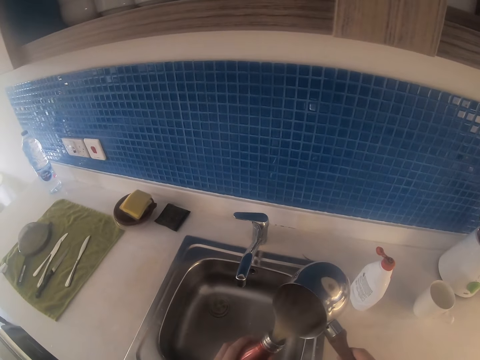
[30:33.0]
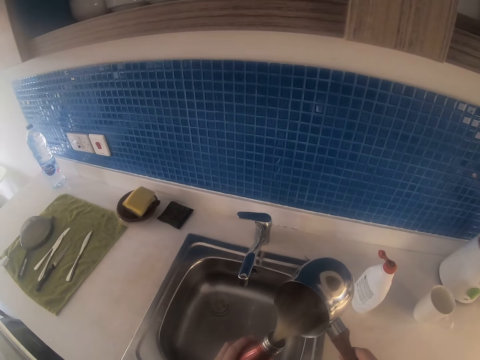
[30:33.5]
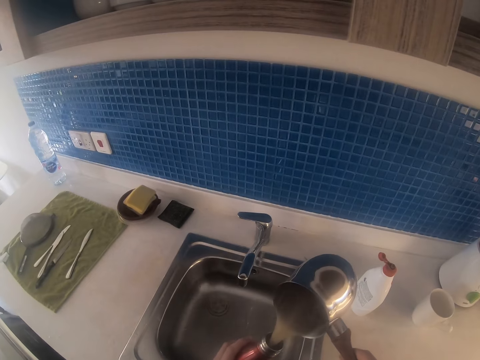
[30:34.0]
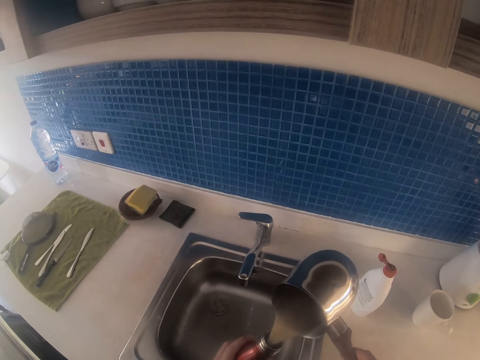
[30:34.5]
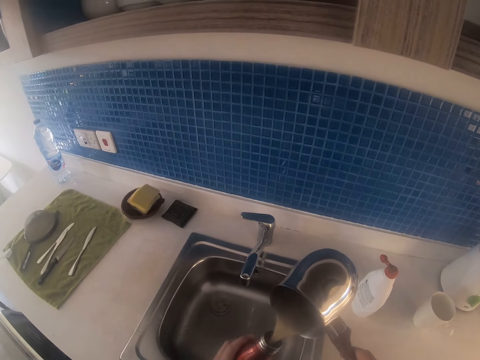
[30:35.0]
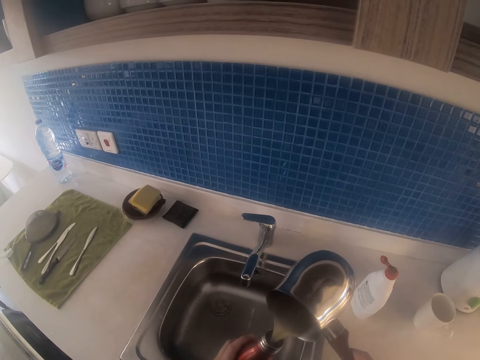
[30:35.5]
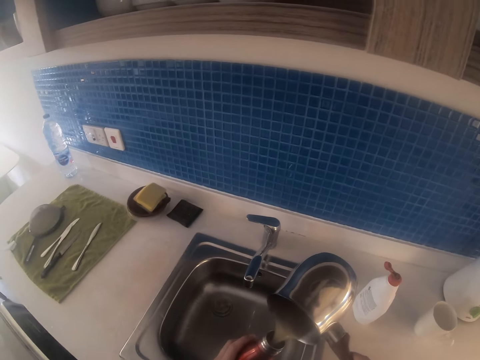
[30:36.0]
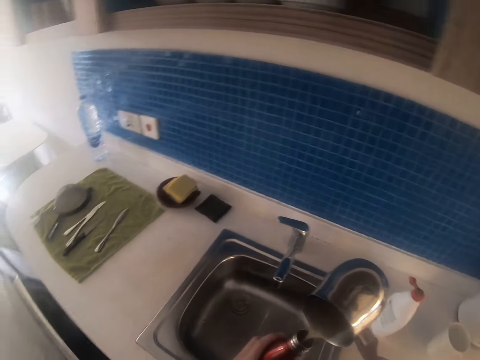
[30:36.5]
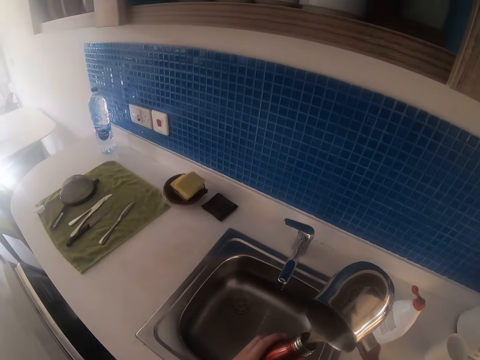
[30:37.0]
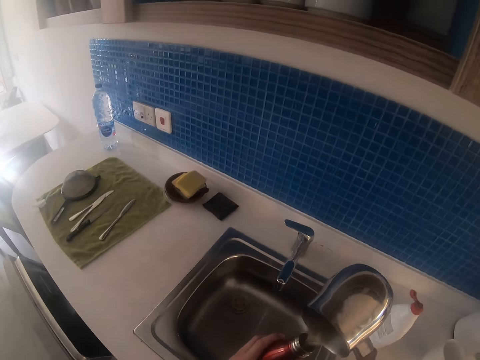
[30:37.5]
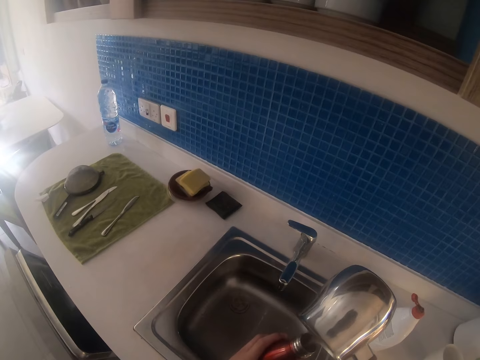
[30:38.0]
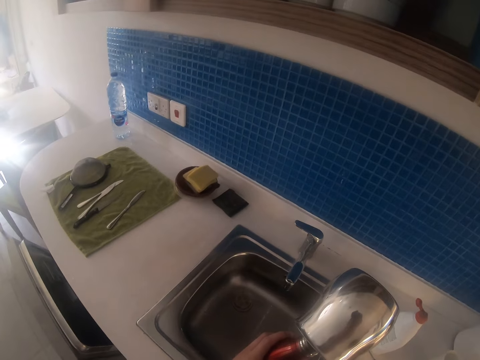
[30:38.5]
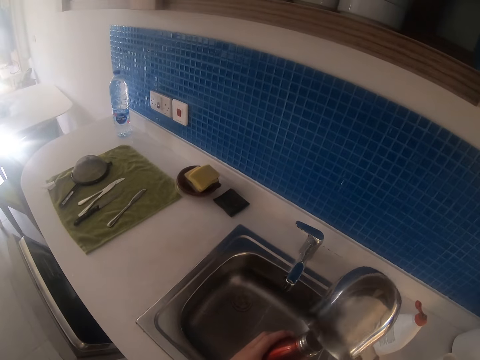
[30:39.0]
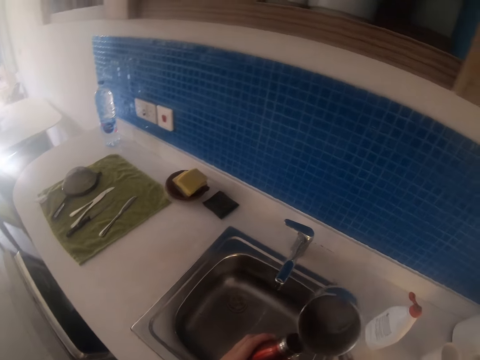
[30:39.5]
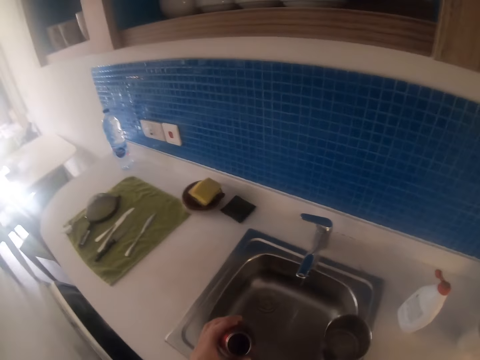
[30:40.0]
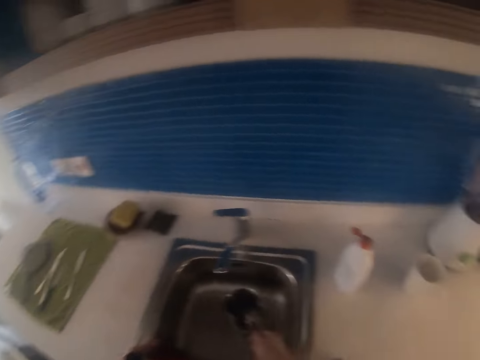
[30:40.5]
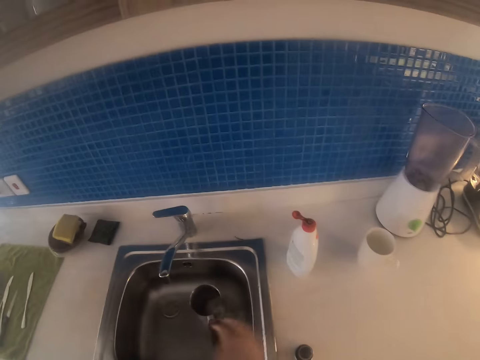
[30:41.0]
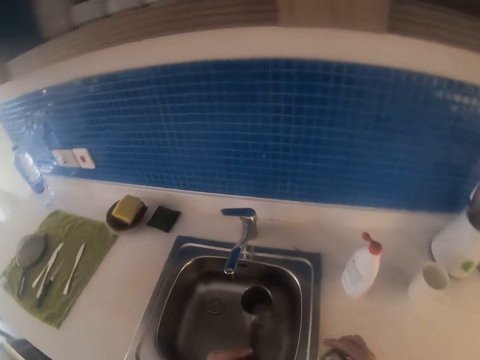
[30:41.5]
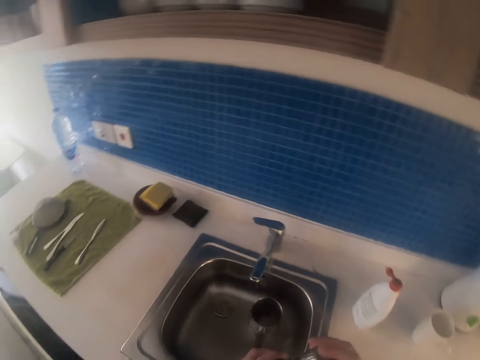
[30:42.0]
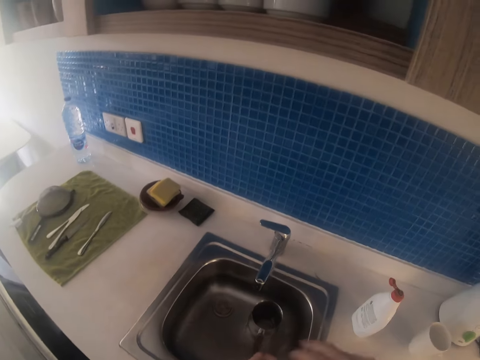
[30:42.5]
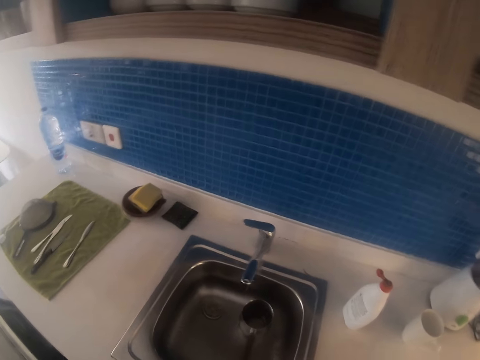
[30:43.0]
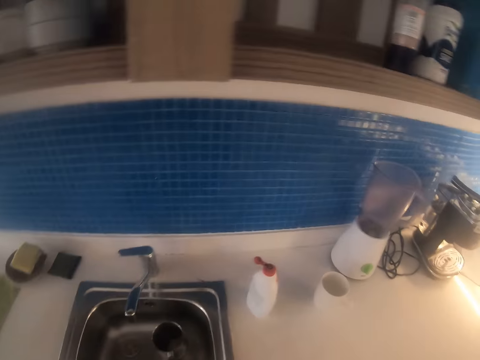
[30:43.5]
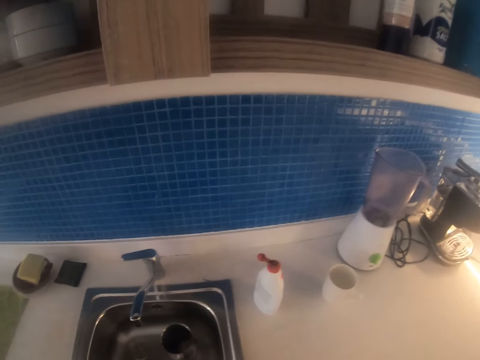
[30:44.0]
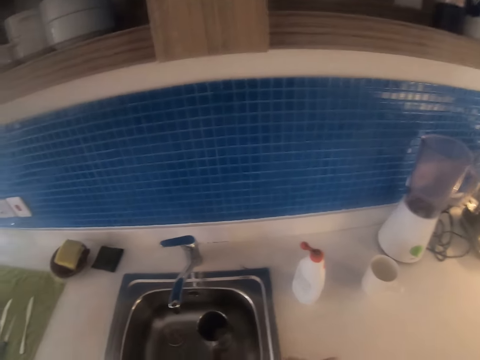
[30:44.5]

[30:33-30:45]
The camera wearer lifts the bottle. They place the cooking pot on the sink. They pick up the lid. They close the bottle.

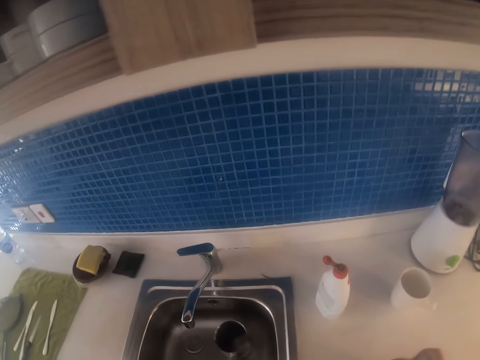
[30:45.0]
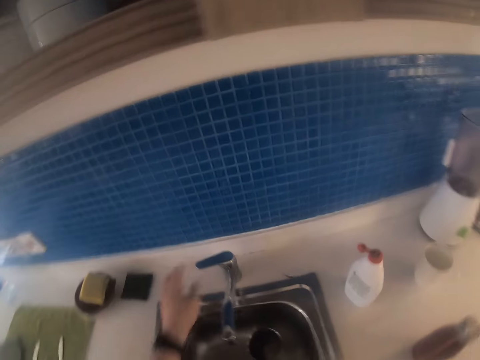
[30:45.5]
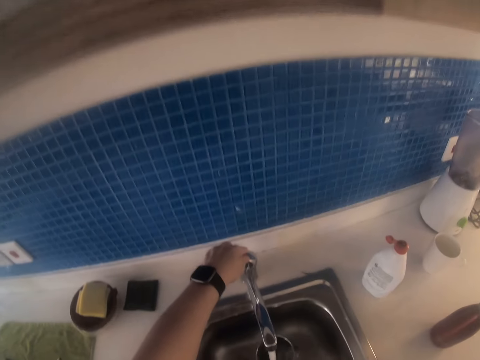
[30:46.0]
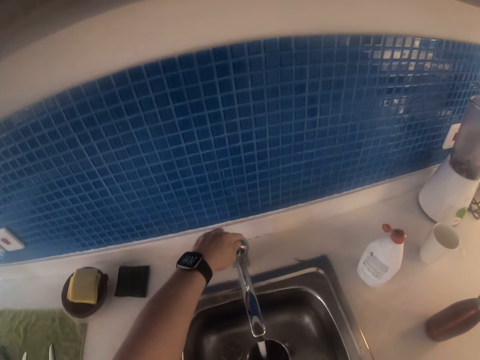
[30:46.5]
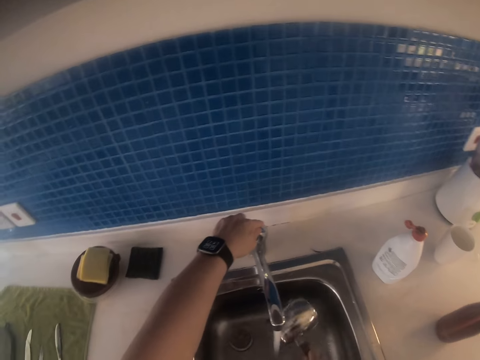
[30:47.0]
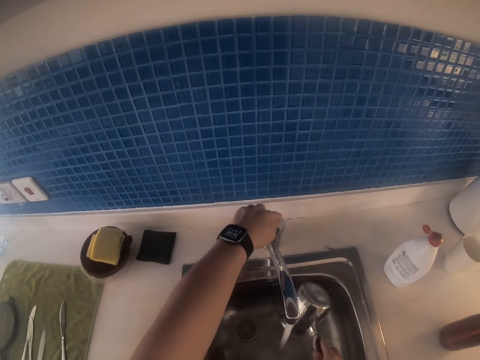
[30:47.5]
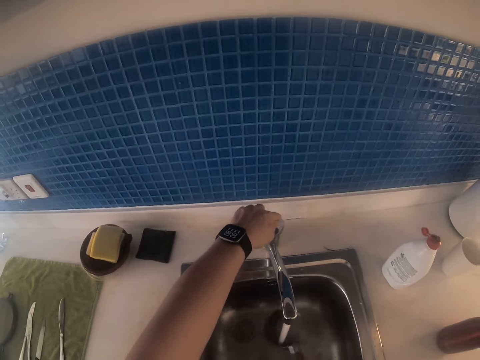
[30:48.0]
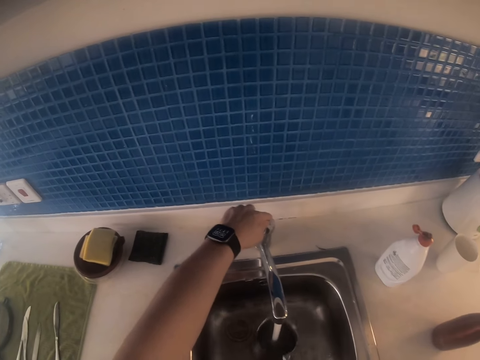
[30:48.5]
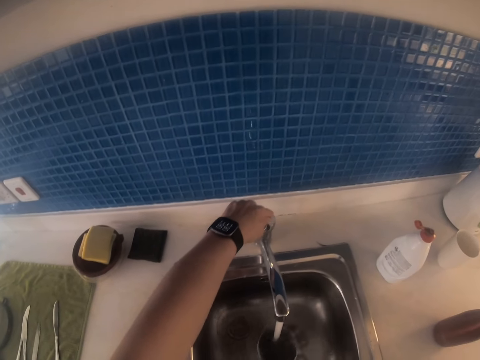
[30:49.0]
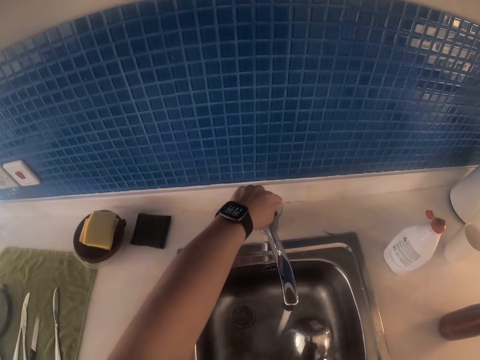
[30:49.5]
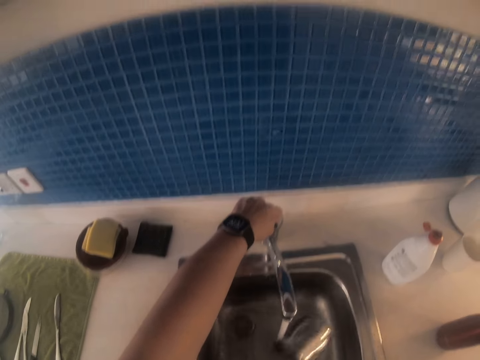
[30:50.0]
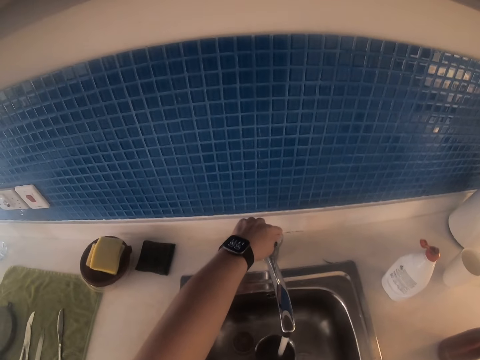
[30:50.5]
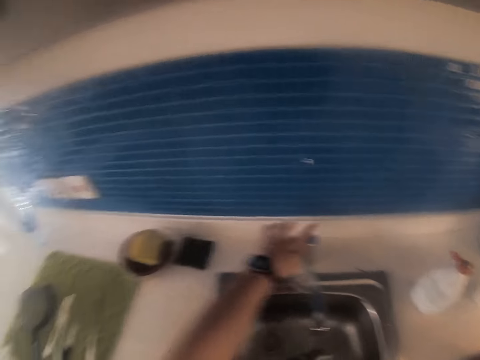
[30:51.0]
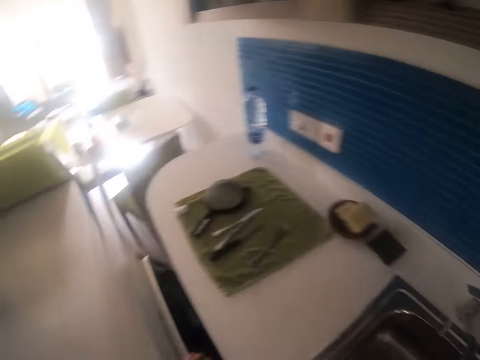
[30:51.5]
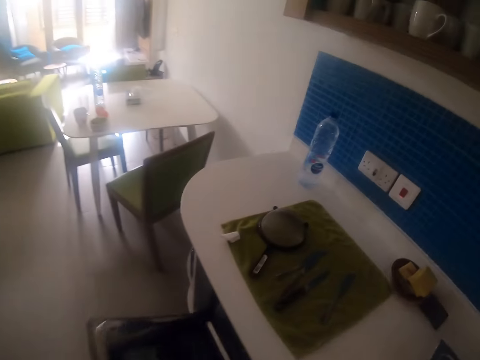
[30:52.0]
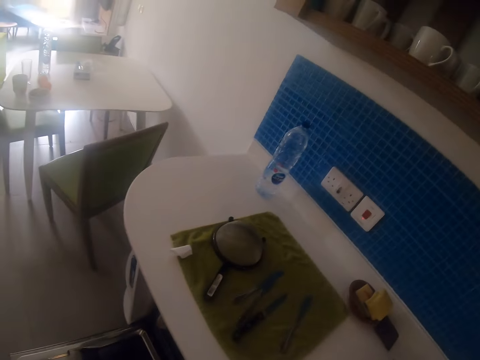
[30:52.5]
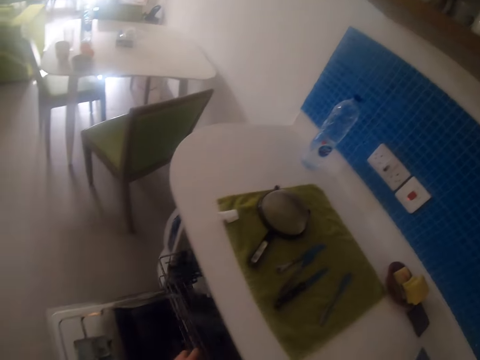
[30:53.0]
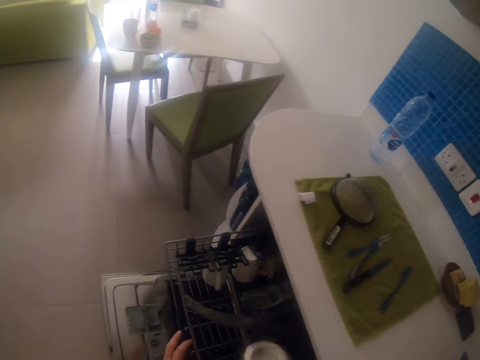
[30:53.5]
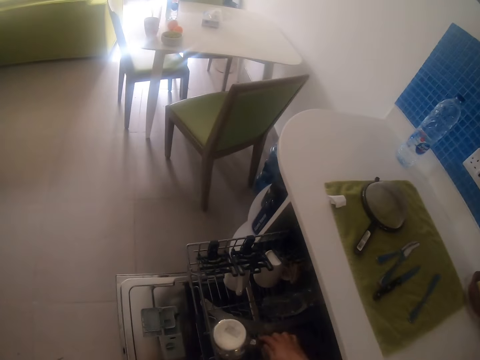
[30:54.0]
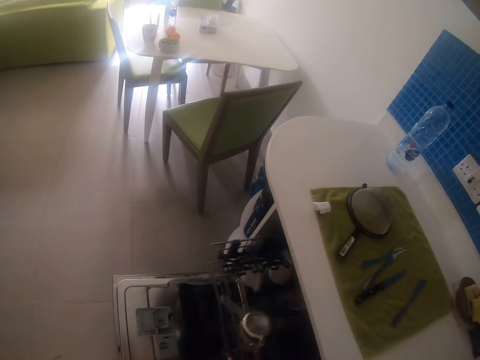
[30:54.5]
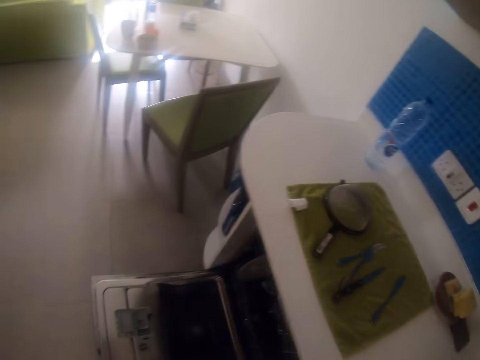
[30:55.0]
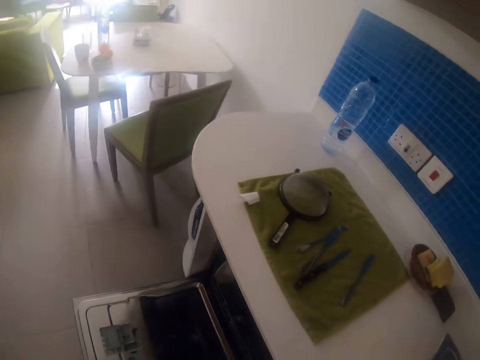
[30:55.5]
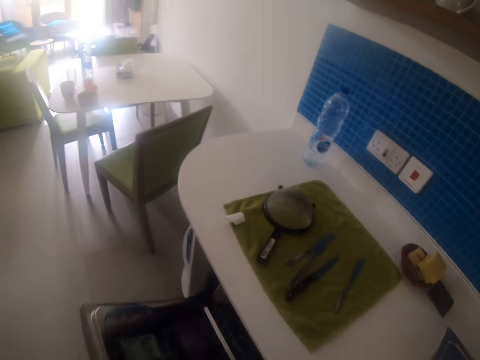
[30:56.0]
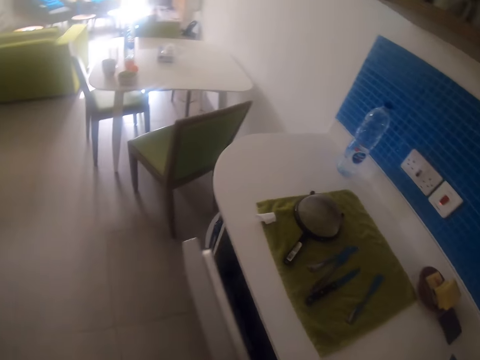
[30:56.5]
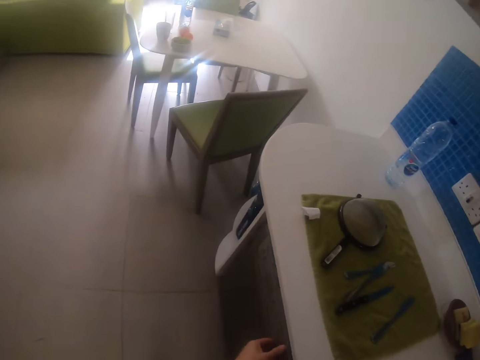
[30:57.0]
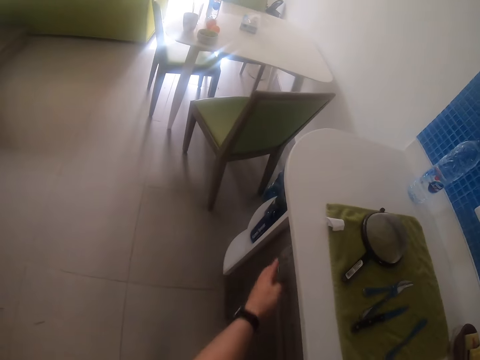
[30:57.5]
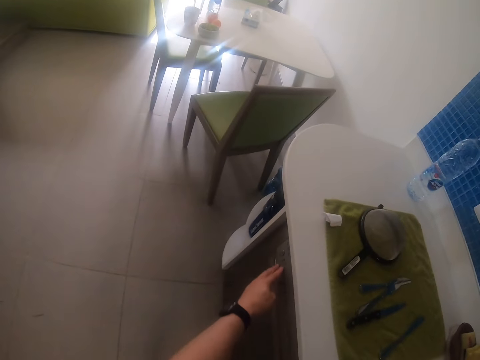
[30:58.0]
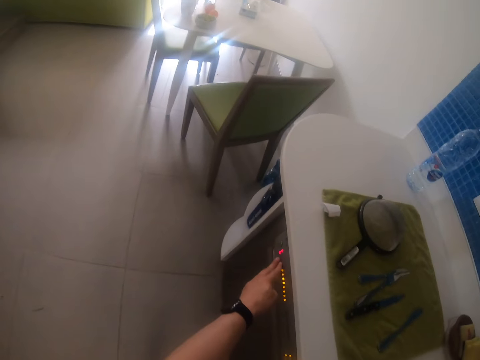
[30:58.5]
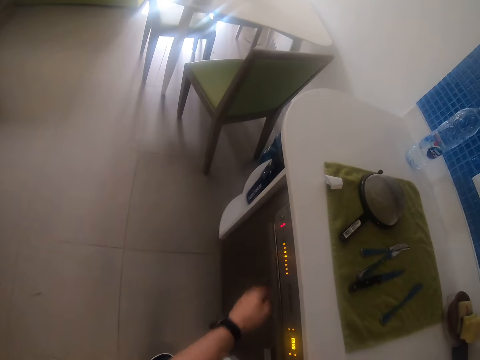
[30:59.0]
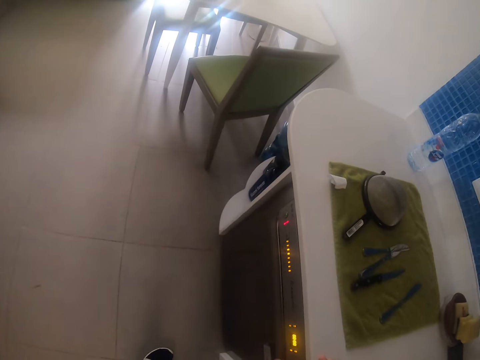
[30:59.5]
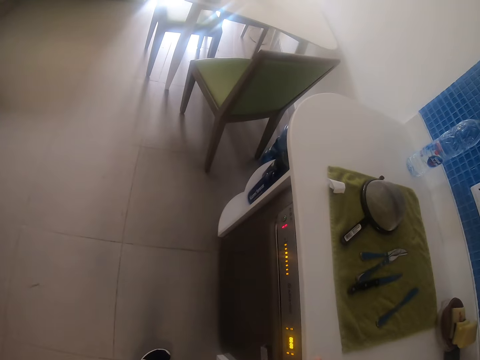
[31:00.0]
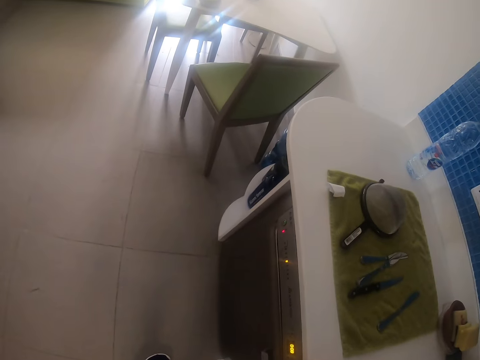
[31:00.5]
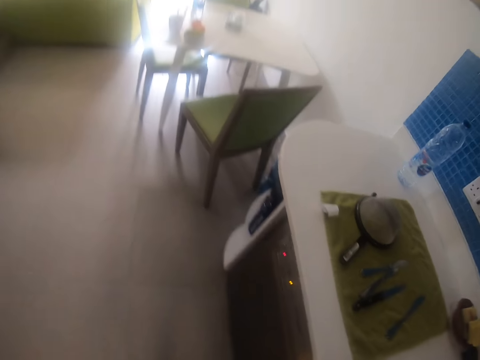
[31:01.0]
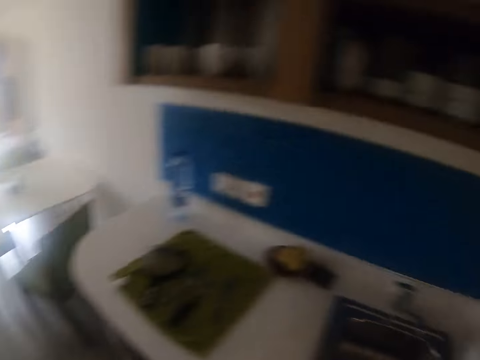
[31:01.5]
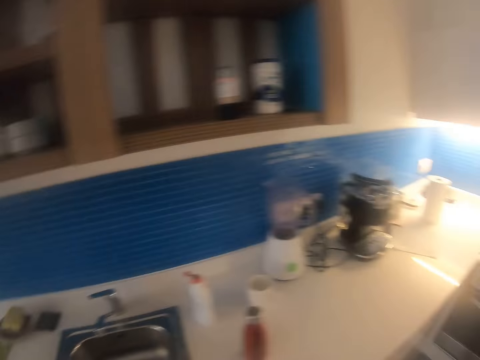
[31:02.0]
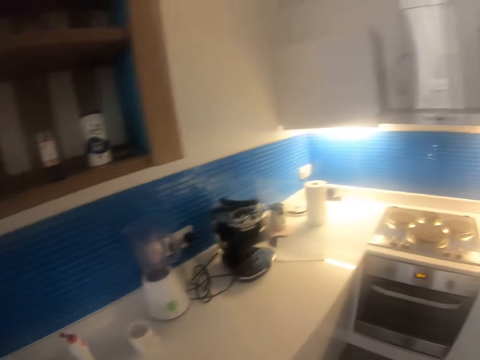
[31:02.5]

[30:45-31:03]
The camera wearer touches the tap. They wash the cooking pot, pour water from the cooking pot, wash the cooking pot and walk around. They open the utensil cabinet or dish washer, pull the utensil rack, put the cooking pot on the utensil rack, push the utensil rack and close the utensil rack. They switch on the dish washer. They move the left hand, look around and make a step.
